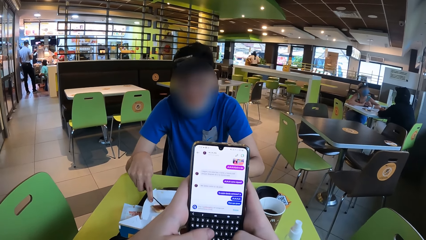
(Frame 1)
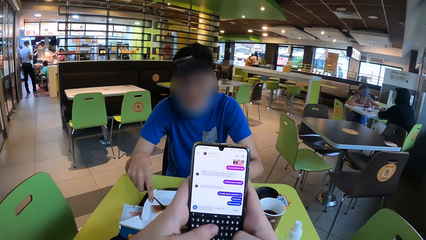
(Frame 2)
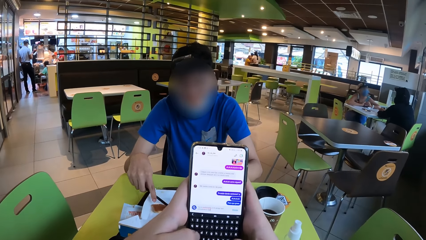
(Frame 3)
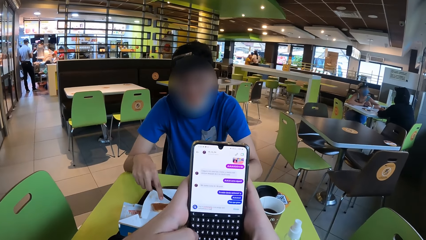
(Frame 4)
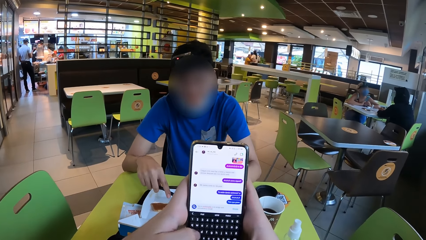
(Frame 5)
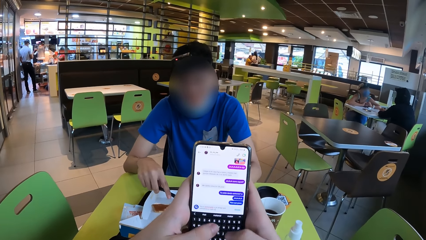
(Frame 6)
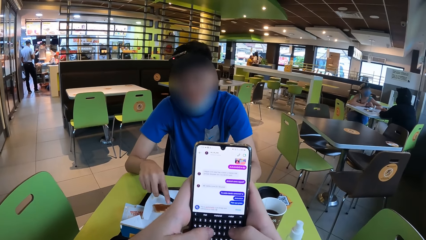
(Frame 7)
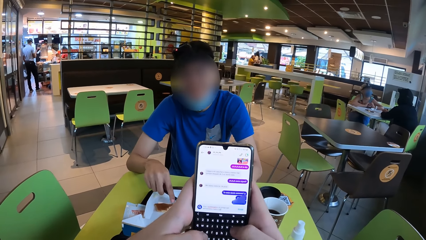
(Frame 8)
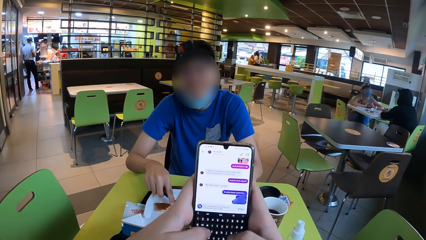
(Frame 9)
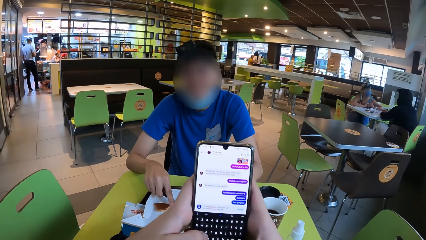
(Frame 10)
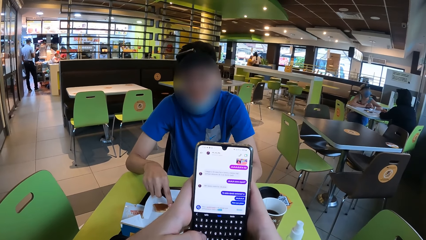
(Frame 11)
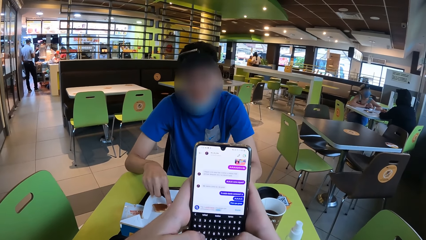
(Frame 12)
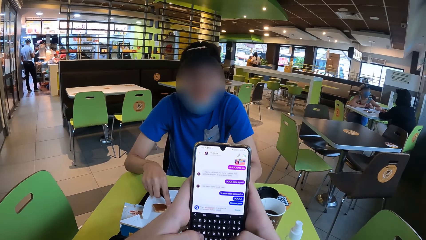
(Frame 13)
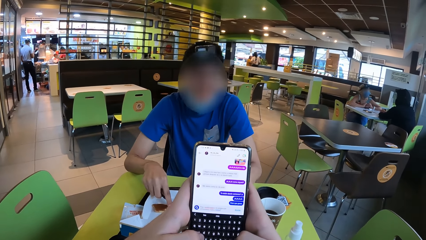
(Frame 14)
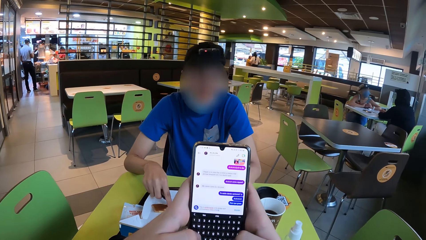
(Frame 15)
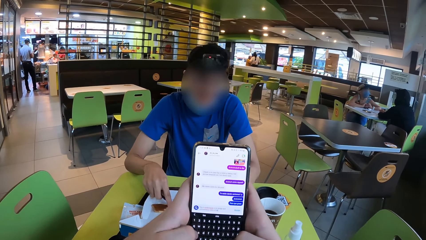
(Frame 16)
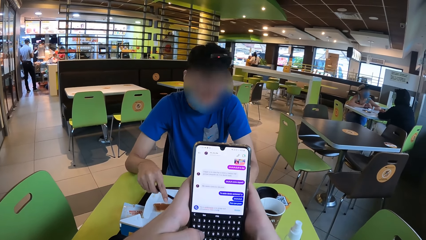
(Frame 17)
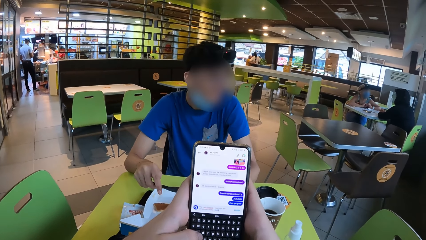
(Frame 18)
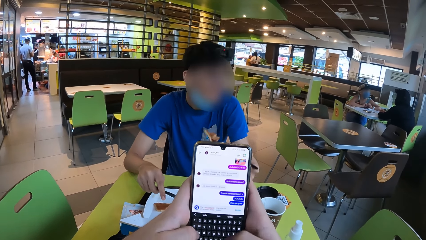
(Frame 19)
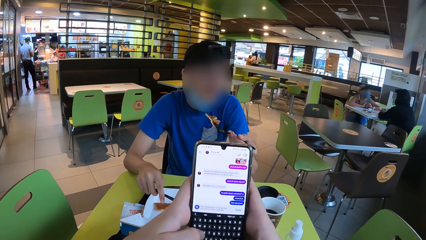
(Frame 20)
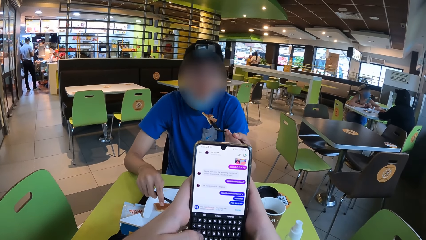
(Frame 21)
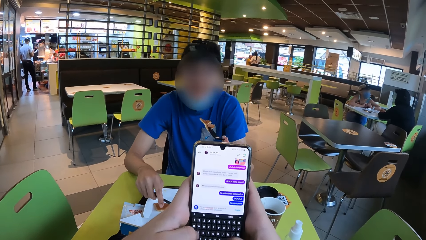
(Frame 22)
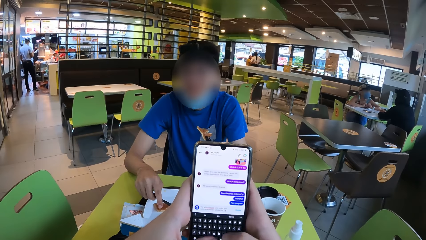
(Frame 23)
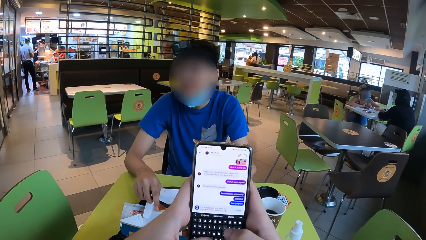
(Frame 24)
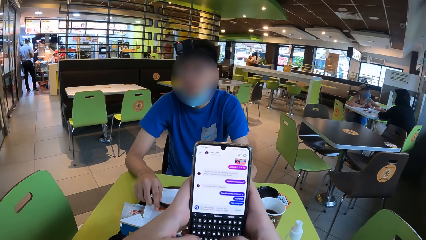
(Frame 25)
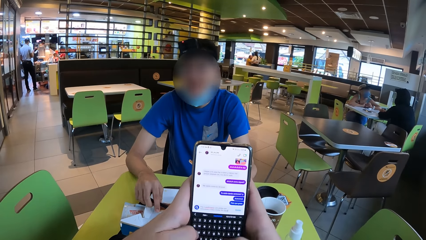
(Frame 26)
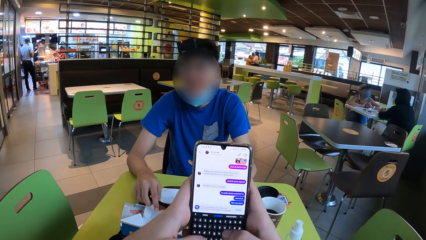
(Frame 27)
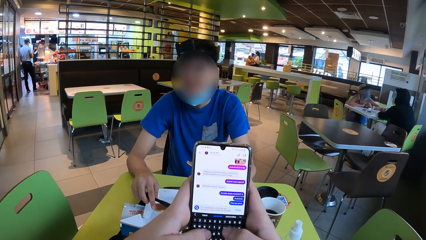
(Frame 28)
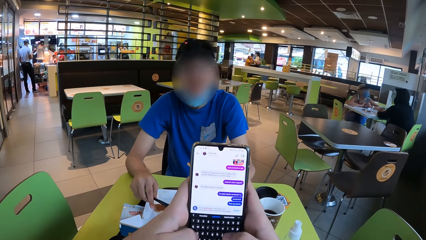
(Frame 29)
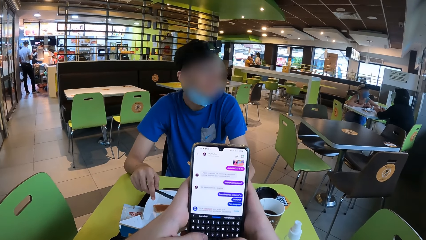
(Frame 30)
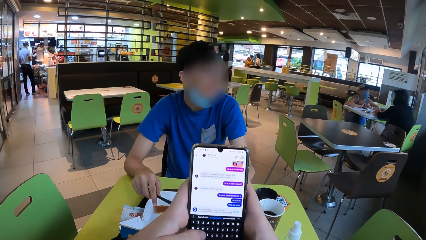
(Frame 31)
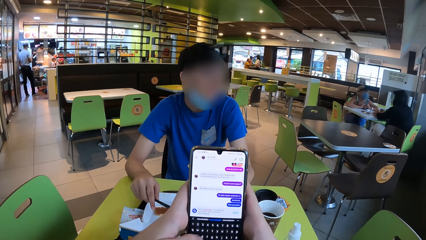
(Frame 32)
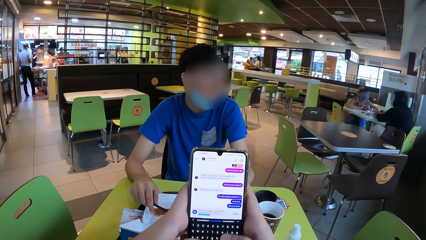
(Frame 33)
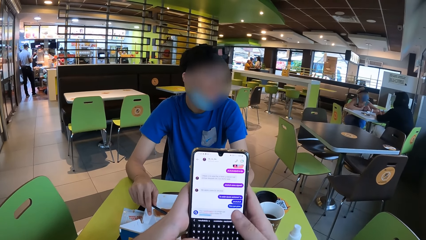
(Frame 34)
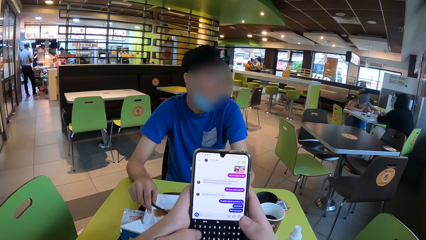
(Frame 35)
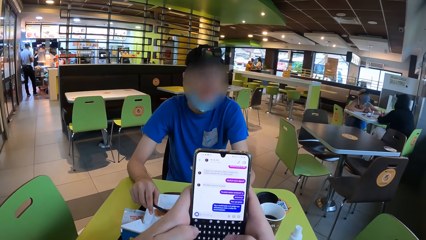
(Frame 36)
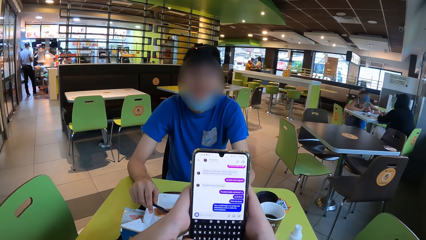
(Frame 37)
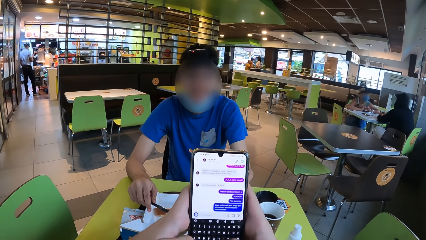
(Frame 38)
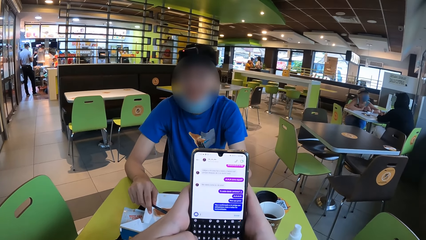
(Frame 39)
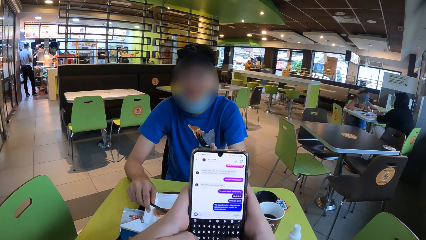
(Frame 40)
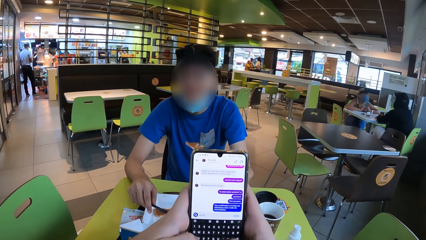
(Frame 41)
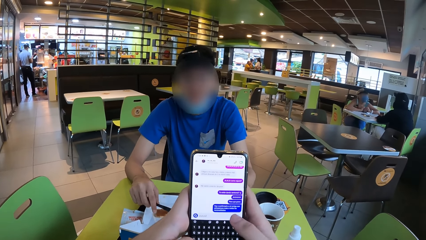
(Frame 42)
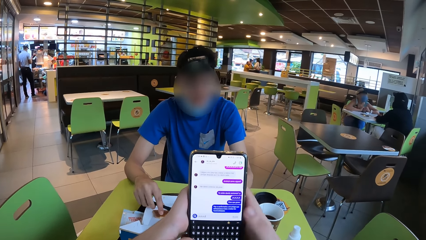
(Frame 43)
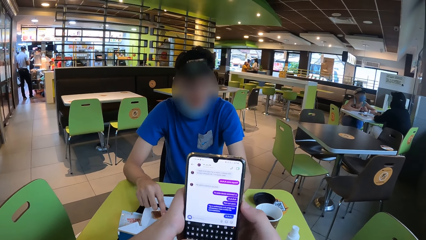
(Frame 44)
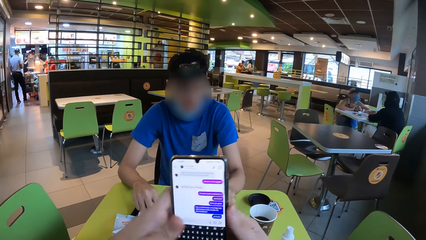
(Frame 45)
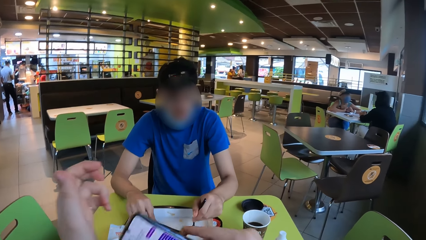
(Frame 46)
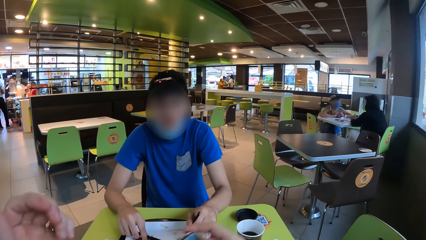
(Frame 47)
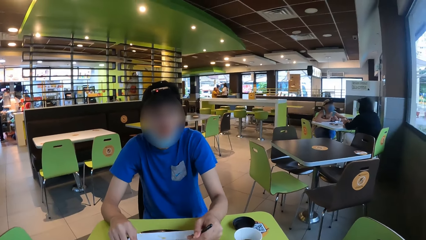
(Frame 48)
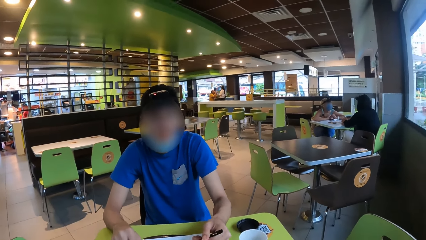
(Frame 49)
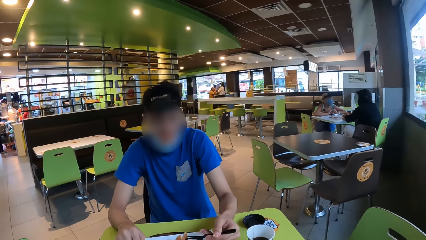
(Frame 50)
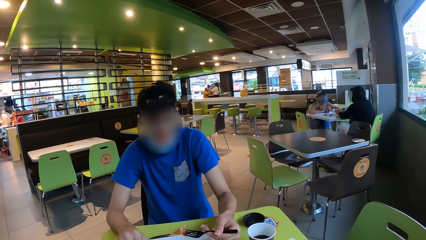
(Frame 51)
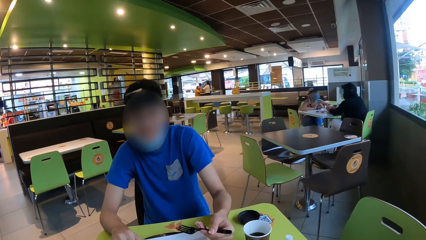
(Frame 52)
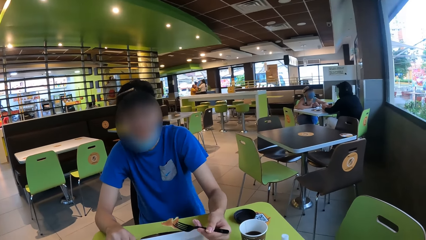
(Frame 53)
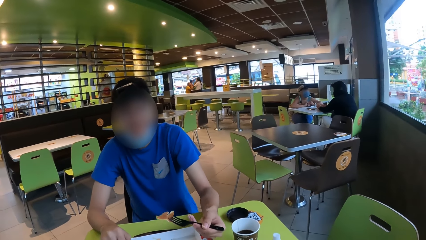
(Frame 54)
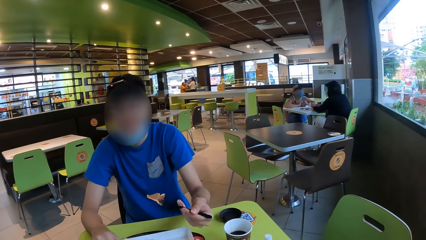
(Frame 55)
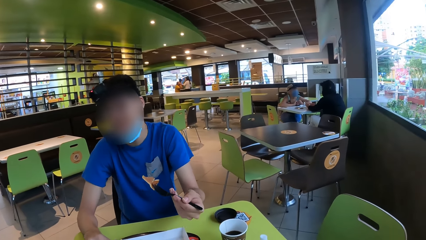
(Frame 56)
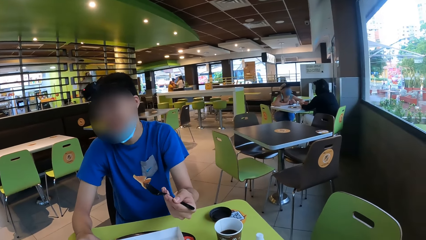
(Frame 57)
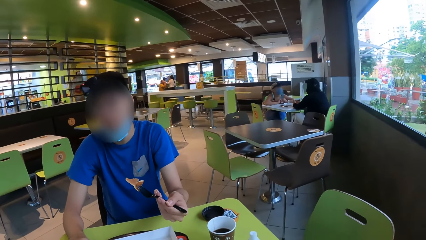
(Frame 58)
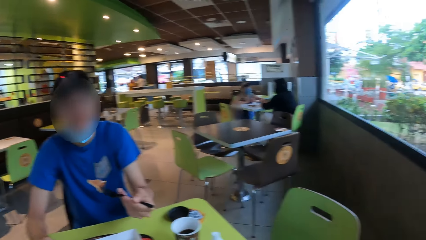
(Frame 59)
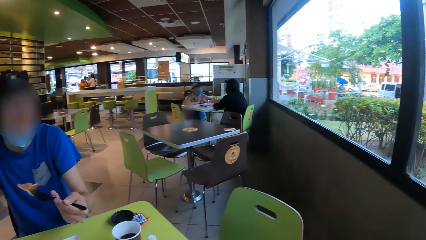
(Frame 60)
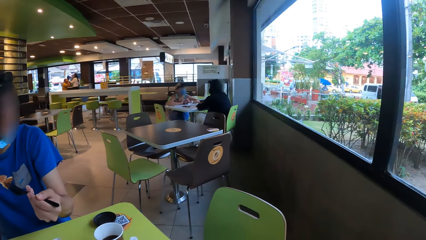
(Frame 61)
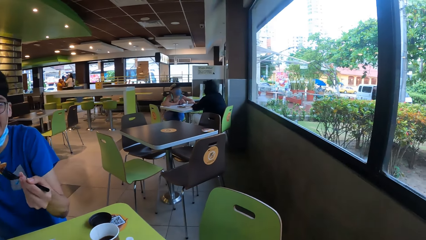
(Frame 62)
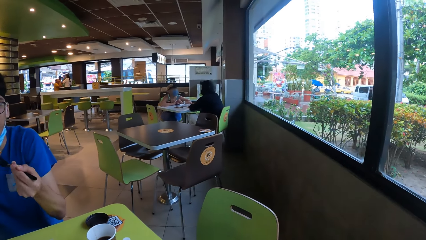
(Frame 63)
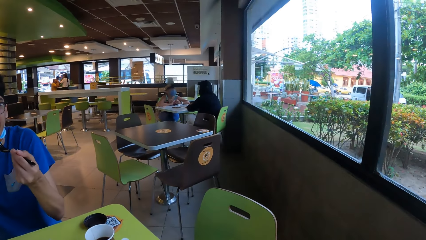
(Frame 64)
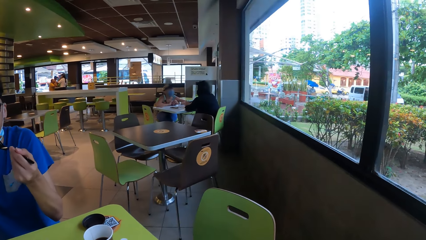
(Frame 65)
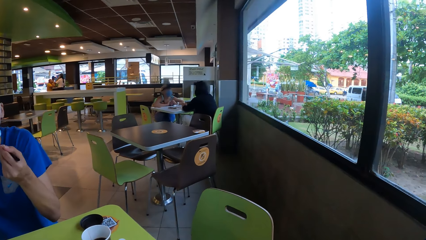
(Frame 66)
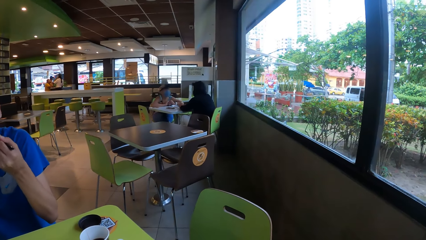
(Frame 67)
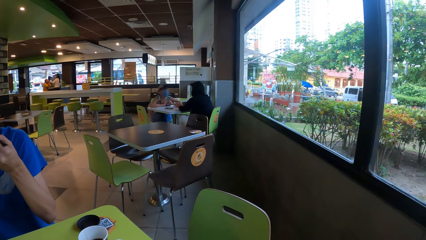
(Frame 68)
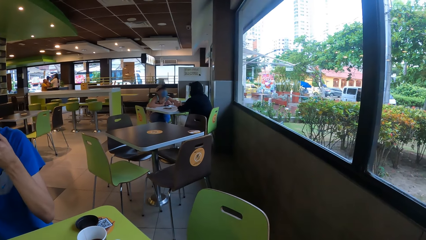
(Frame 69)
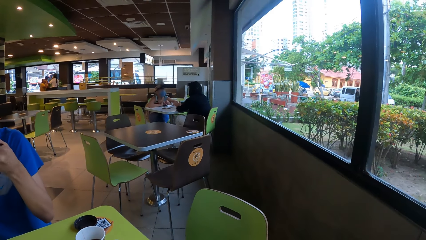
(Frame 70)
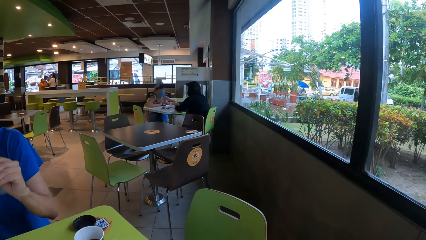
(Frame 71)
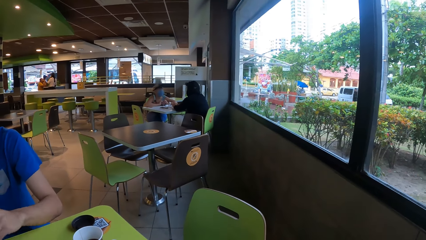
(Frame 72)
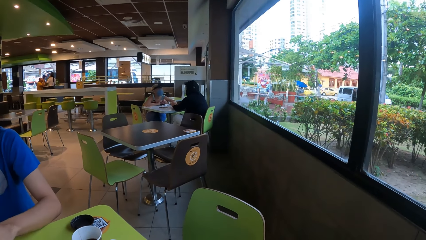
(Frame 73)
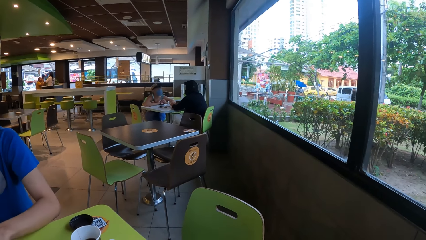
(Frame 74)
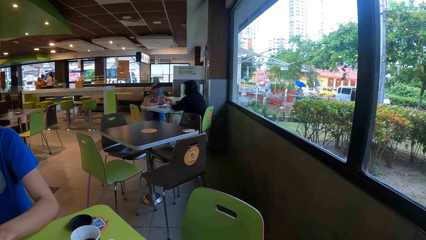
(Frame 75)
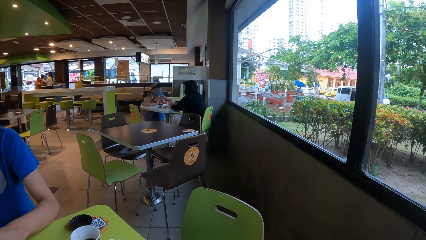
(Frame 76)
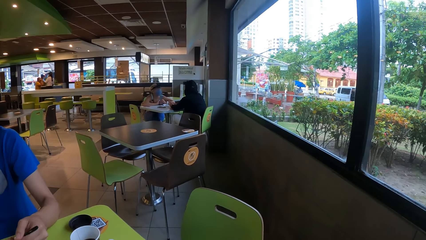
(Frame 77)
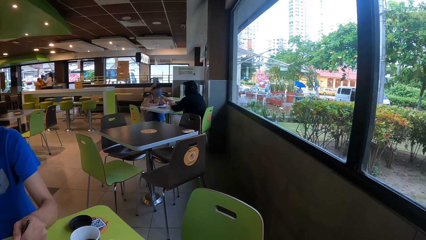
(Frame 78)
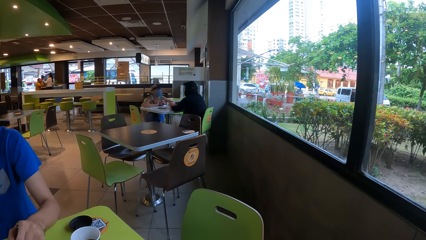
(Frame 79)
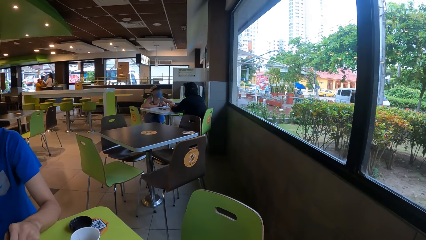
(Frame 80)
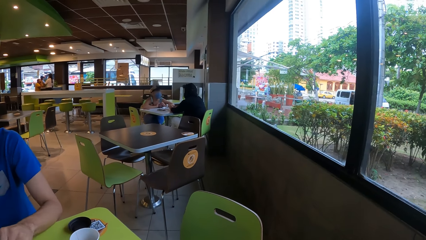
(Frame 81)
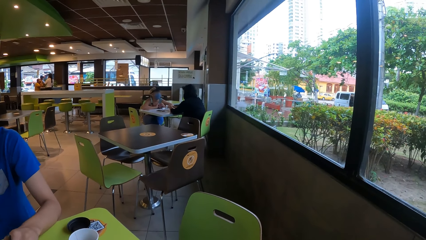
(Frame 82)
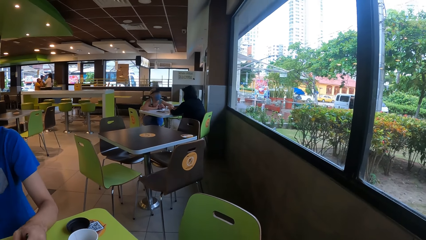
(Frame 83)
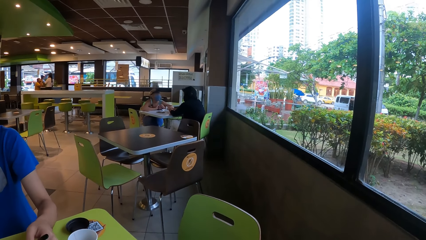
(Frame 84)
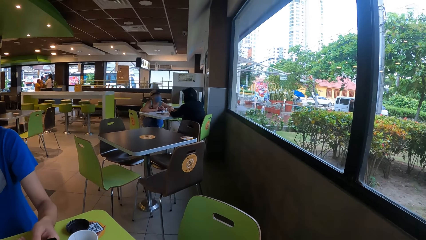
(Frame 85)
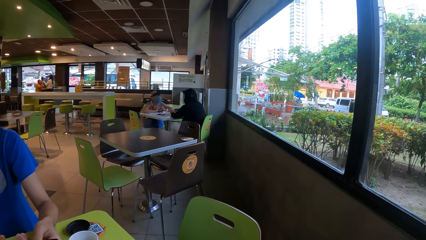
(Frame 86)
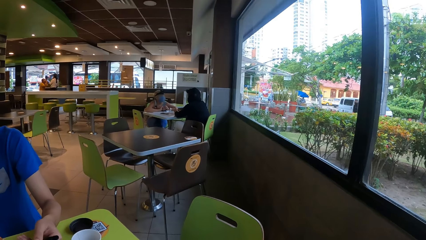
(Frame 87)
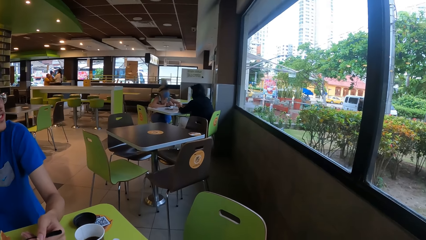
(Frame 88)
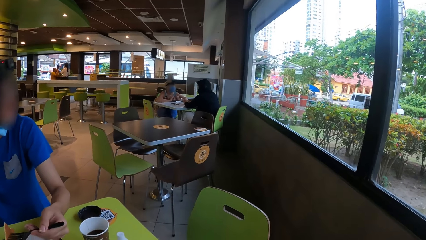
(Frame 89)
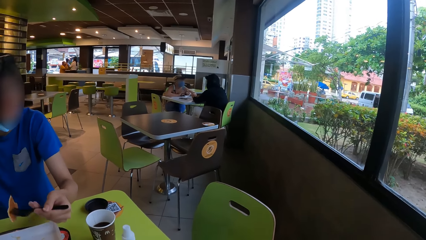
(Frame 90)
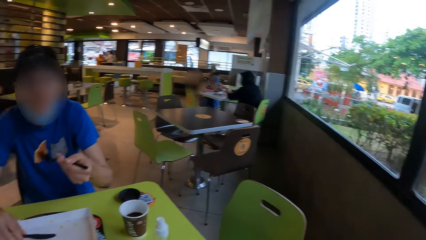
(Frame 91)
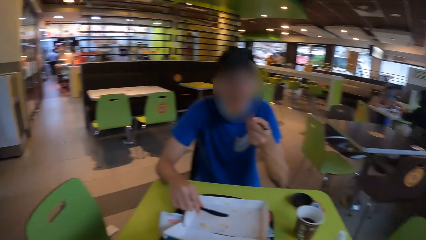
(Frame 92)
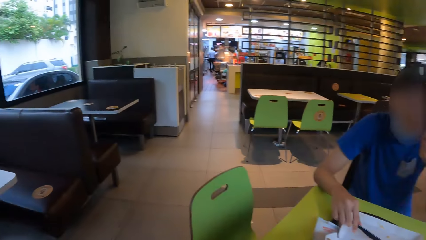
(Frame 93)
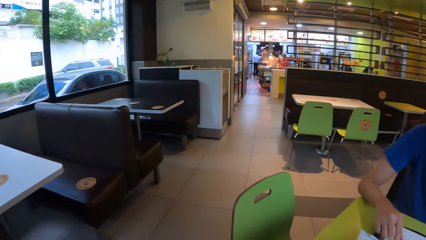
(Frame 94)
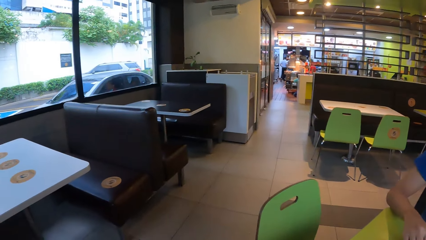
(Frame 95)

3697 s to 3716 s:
A man cuts the egg with the knife. He holds the egg with a fork. The camera wearer operates the phone with his hands. He puts the phone on the table. The man eats the egg. He pulls the fork off his mouth. The camera wearer looks around the restaurant. The man picks up the egg with the fork. He eats.
